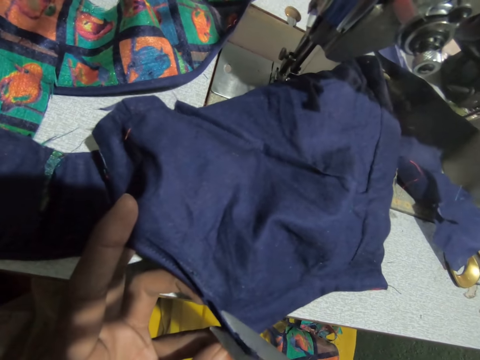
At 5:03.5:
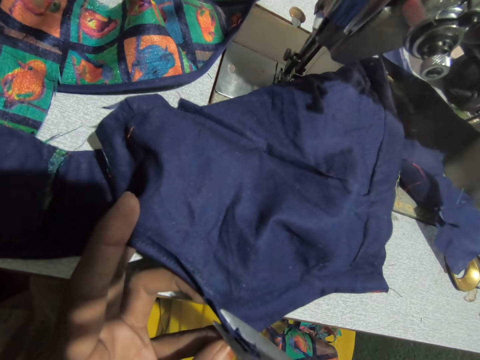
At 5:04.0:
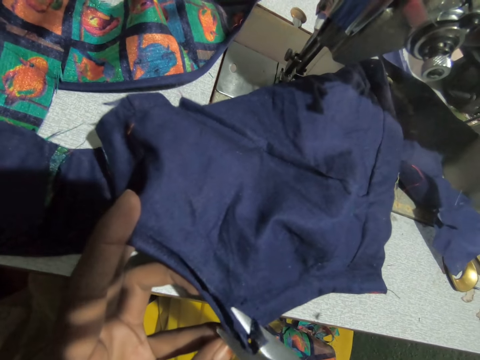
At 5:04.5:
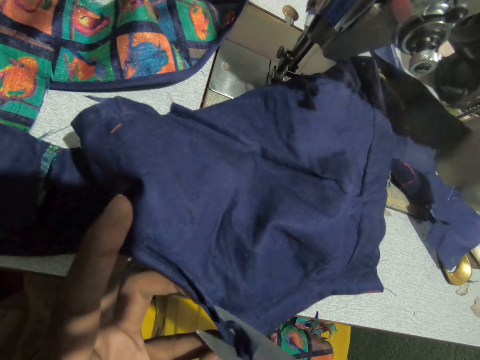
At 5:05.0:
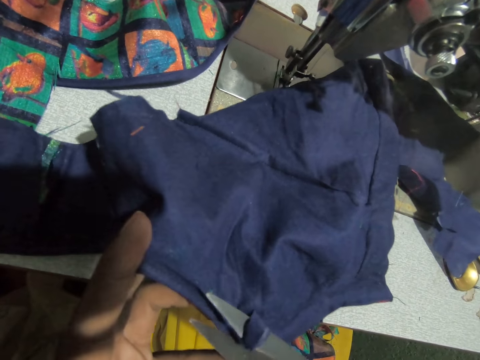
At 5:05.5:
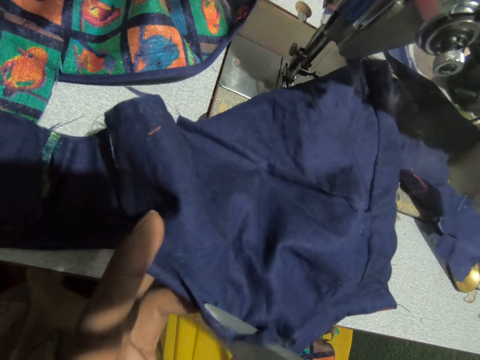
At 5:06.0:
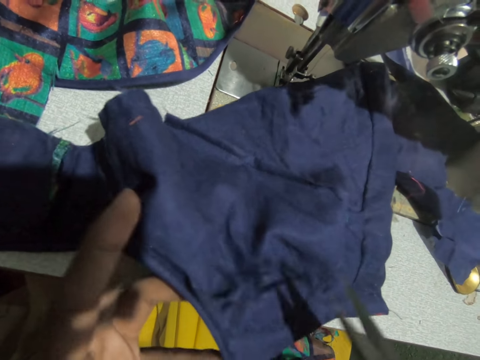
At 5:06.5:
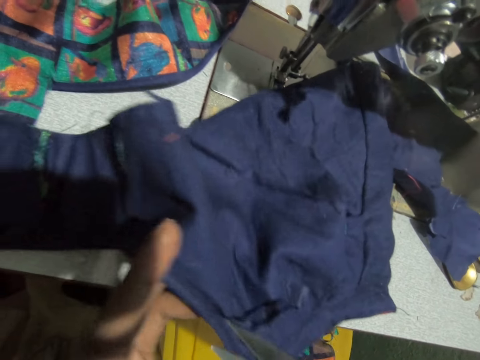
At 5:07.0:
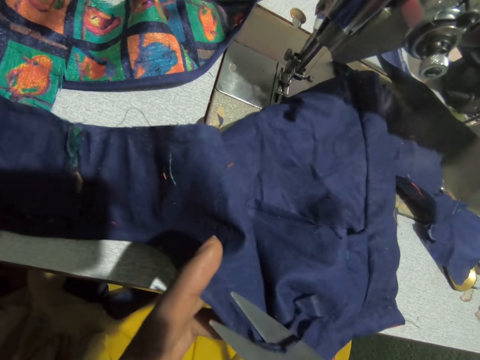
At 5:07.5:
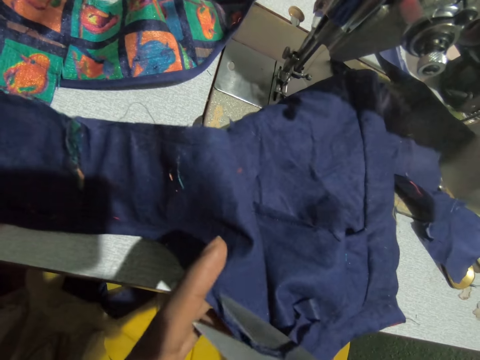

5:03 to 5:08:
The camera wearer cuts the material using a pair of scissors.

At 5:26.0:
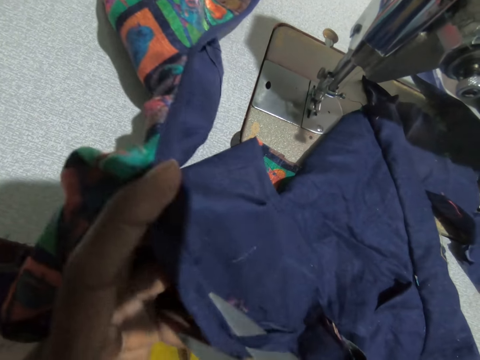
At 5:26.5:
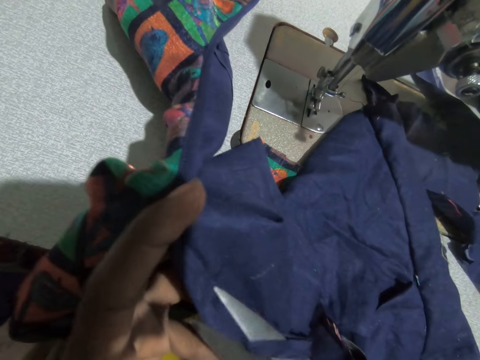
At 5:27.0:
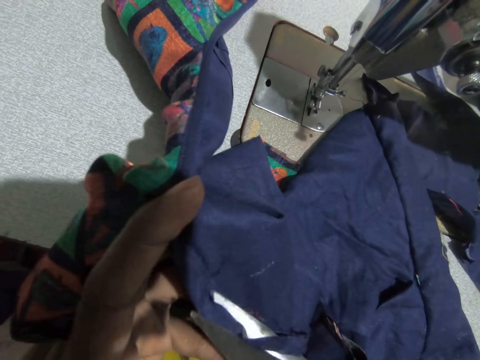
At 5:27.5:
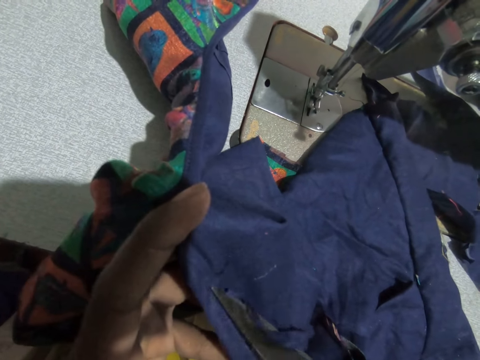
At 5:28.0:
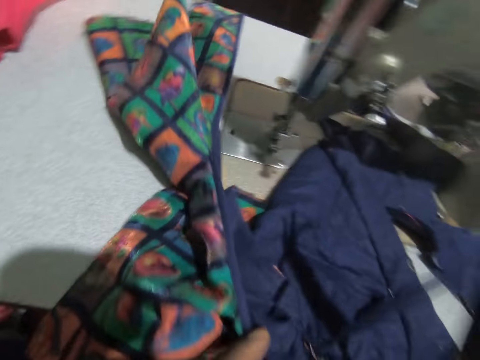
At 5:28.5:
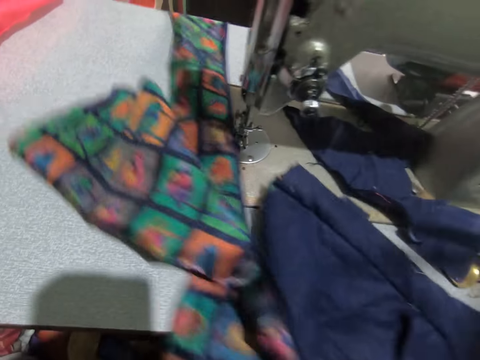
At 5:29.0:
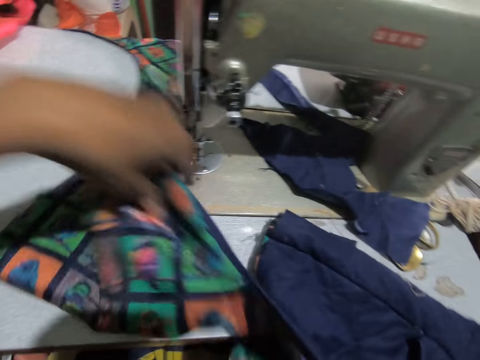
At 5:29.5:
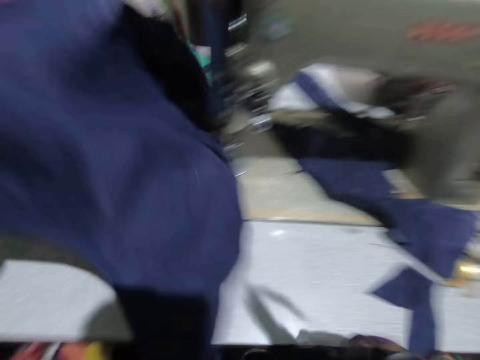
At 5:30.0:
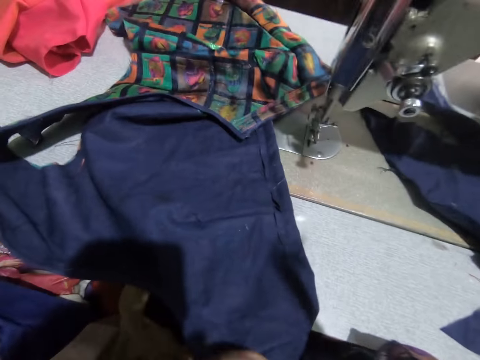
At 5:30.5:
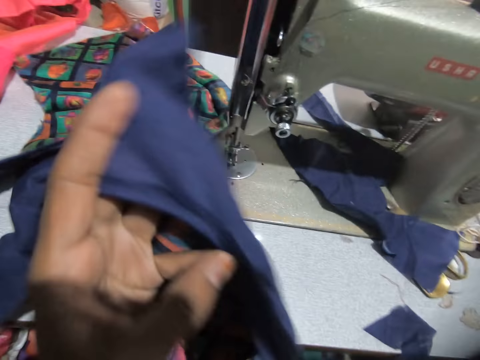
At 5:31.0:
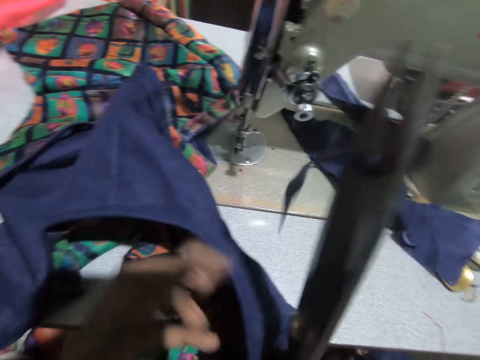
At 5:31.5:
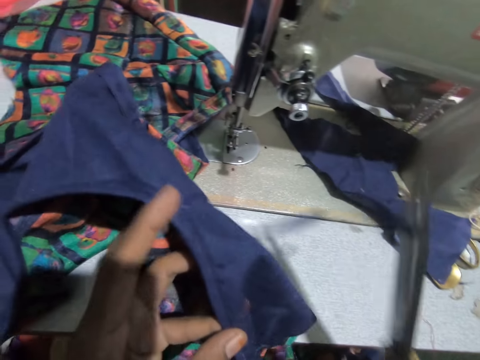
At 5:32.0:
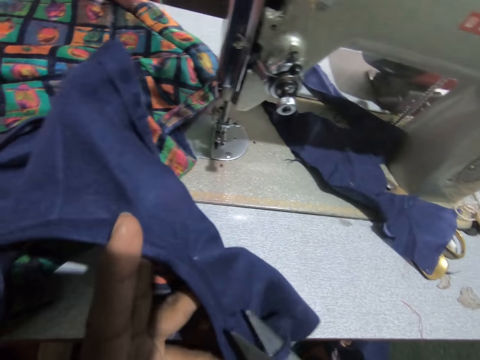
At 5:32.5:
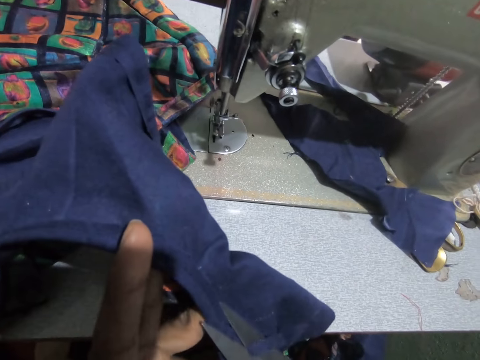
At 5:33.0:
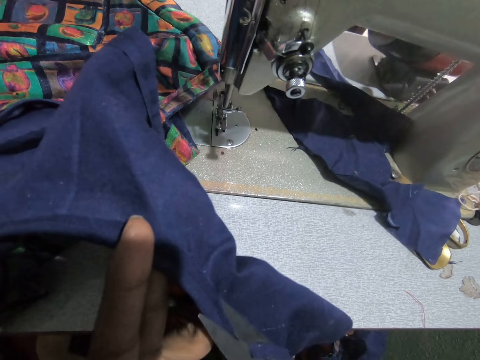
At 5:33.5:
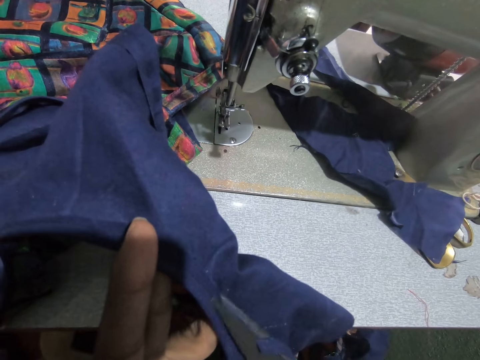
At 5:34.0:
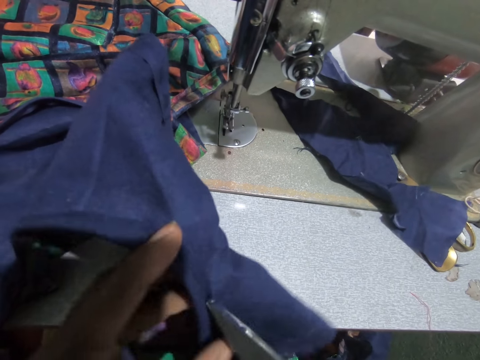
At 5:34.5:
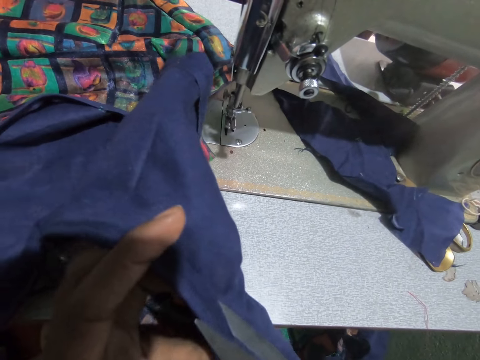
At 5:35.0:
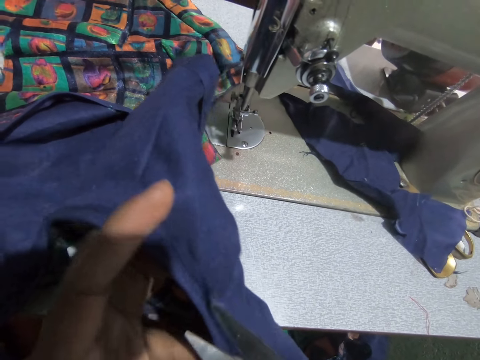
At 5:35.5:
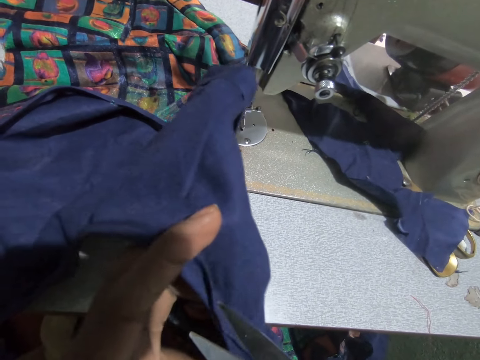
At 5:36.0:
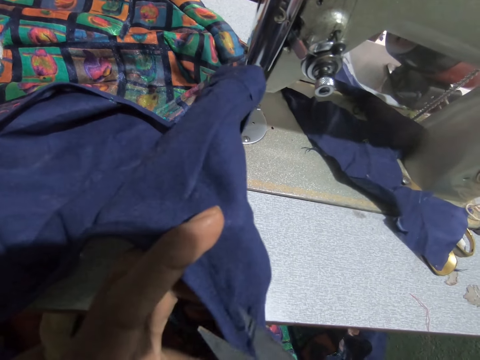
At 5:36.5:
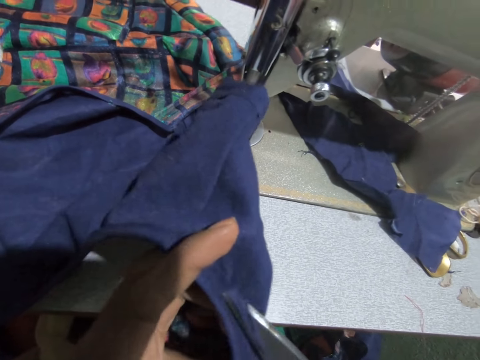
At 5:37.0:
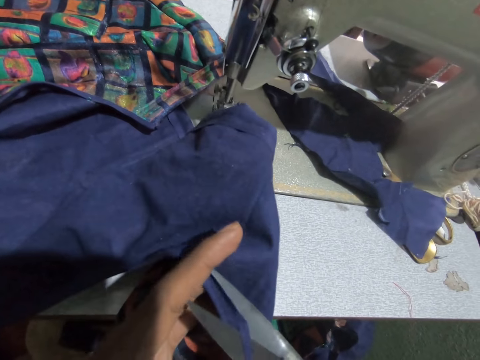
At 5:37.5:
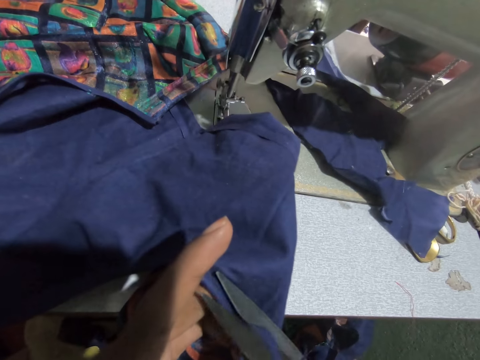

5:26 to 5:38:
The camera wearer swings a hand. She inverts the garment with her left hand. She swings a hand and lifts the garment with her left hand. She drops the material. She holds the material. She swings a hand. She cuts the edges of the garment in her left hand with the scissors in her right hand.

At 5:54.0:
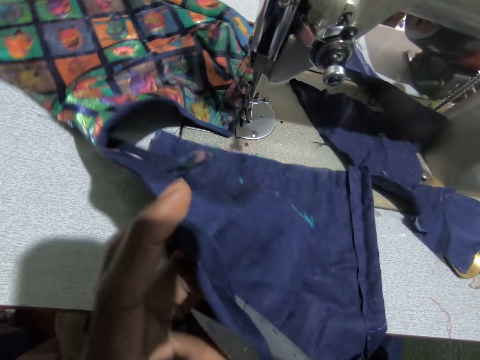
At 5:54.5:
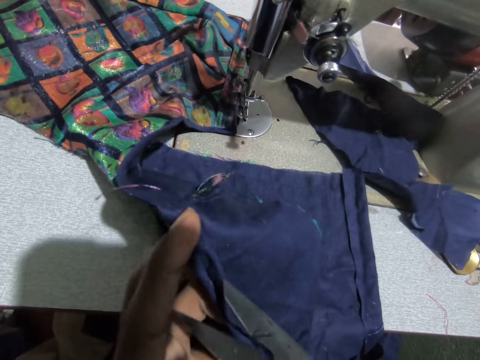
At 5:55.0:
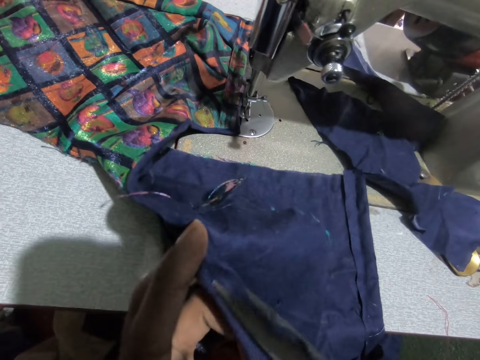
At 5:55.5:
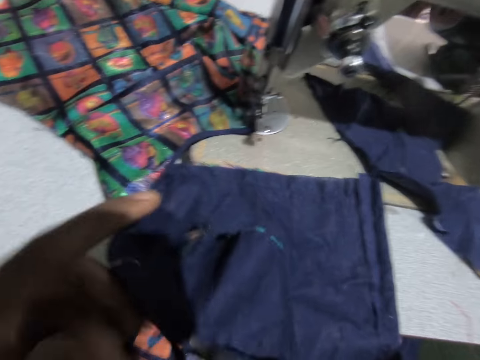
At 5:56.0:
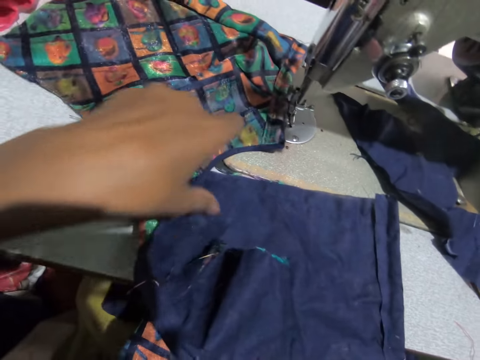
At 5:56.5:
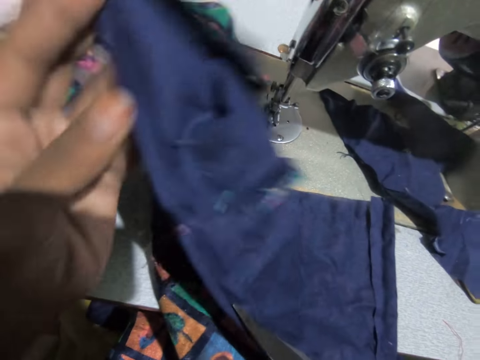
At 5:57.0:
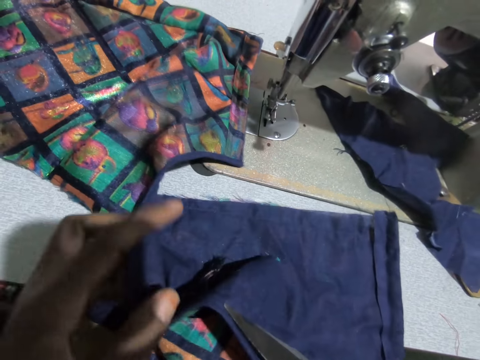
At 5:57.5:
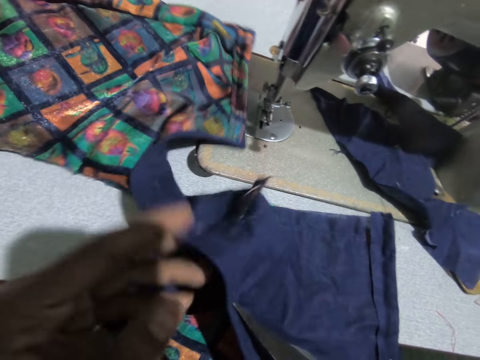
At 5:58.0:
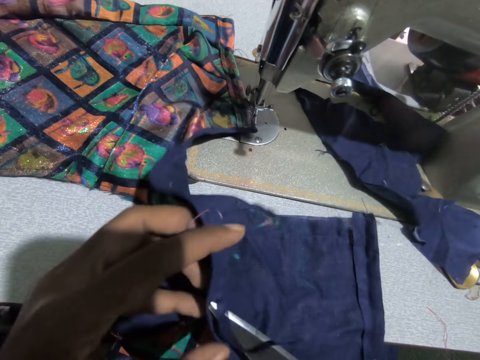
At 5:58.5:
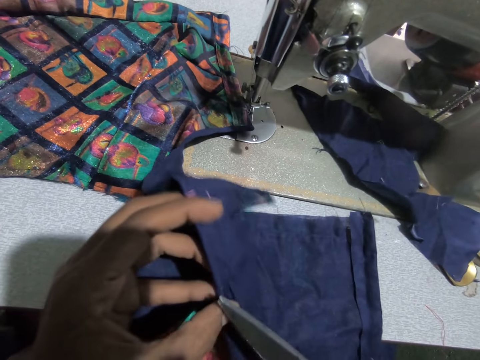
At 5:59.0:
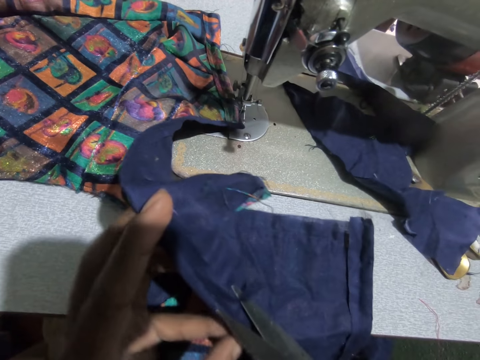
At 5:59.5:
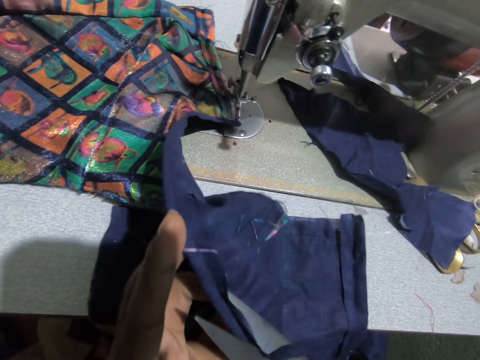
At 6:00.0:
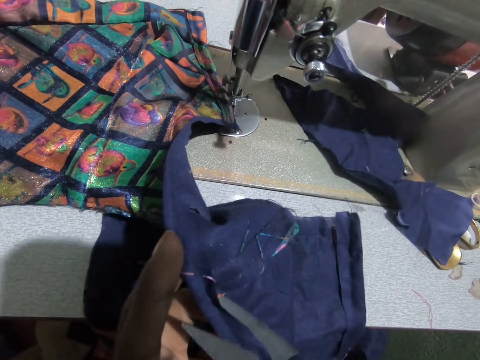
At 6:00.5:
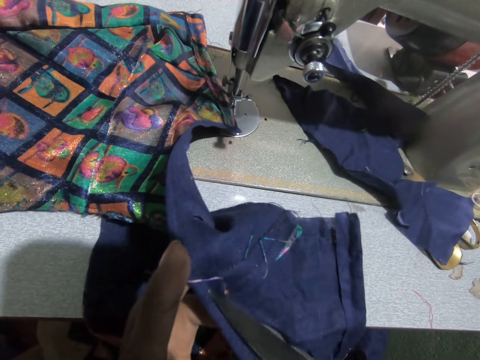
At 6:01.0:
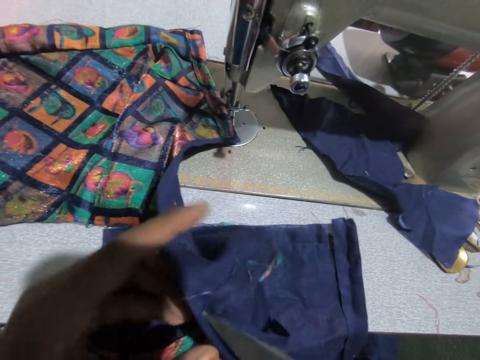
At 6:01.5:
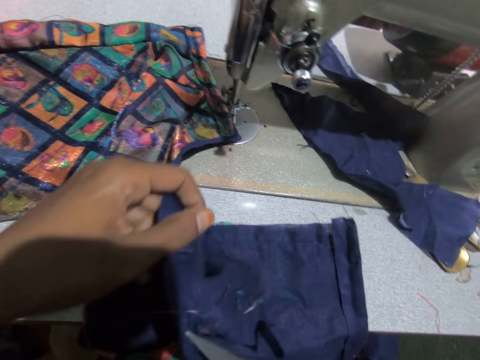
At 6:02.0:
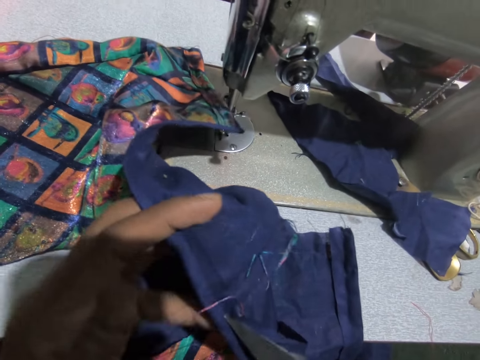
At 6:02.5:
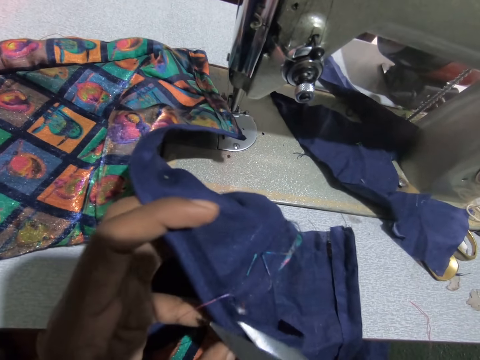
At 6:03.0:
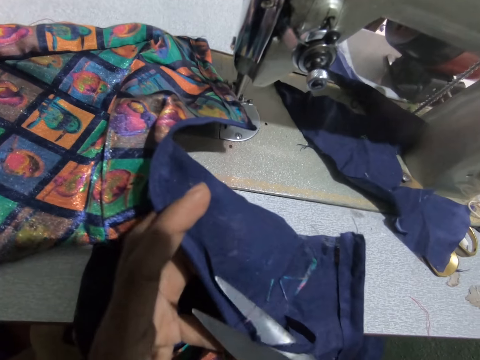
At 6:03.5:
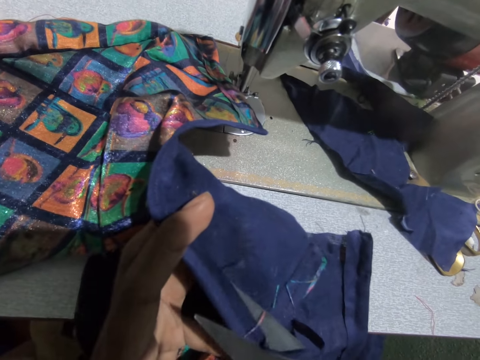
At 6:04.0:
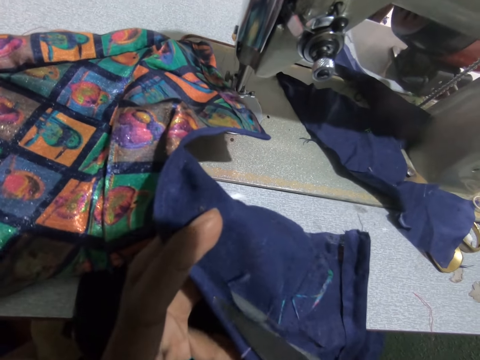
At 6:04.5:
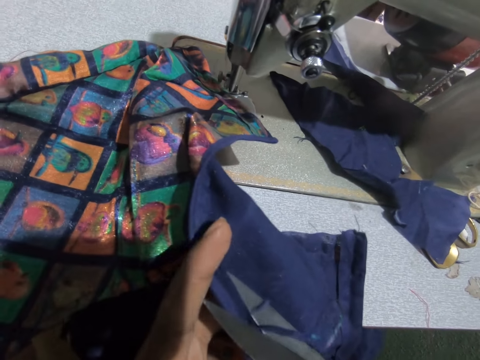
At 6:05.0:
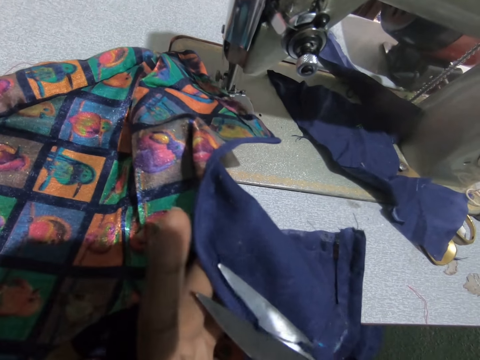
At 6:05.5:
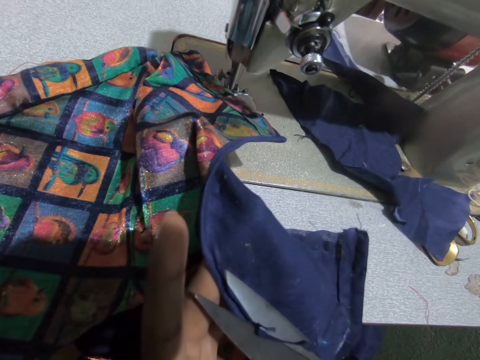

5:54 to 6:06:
The camera wearer swings a hand. She adjusts the garment with her left hand. She turns the material. She holds the material. She swings a hand. She cuts the edges of the garment in her left hand with the scissors in her right hand.
